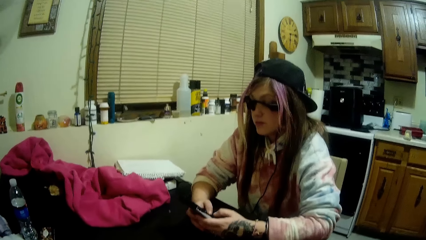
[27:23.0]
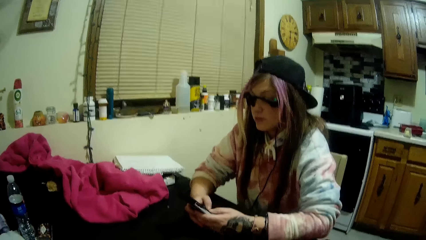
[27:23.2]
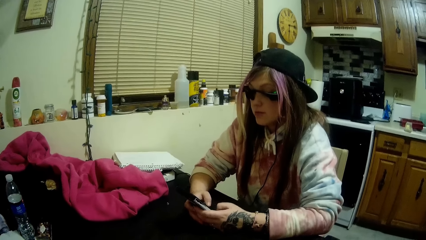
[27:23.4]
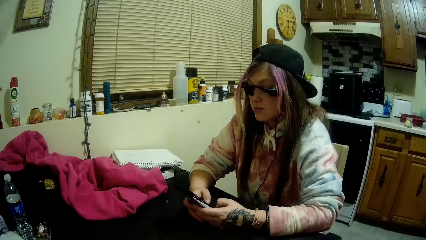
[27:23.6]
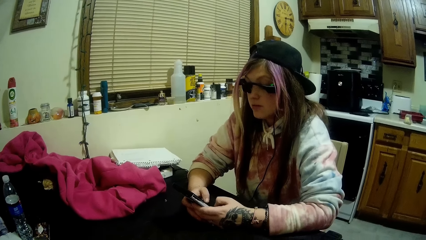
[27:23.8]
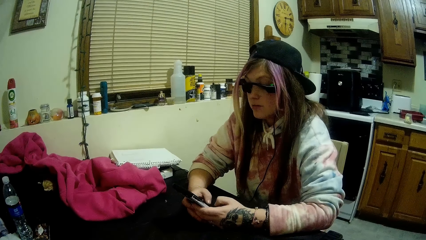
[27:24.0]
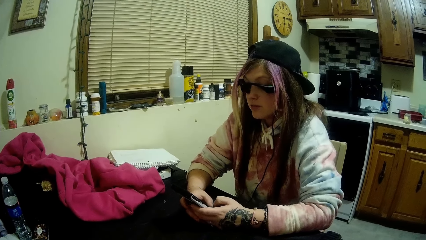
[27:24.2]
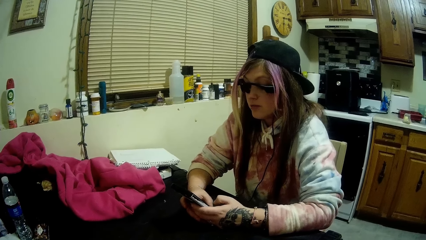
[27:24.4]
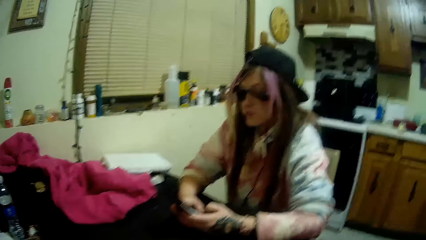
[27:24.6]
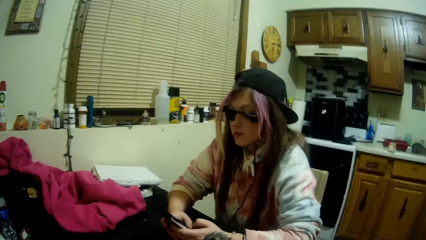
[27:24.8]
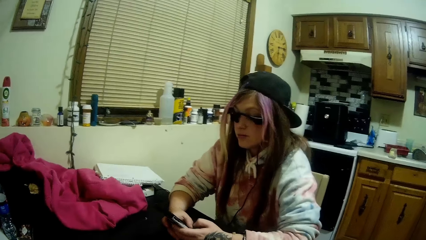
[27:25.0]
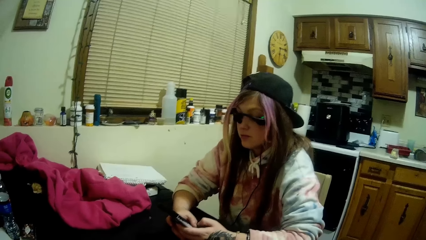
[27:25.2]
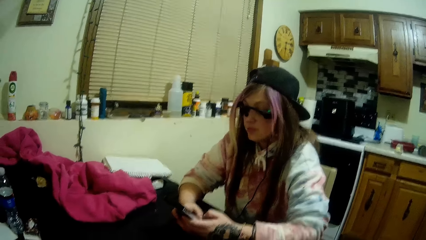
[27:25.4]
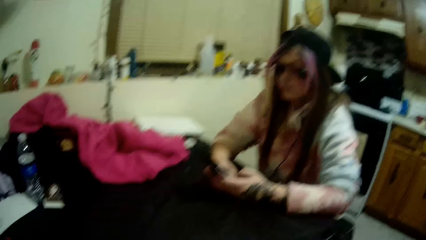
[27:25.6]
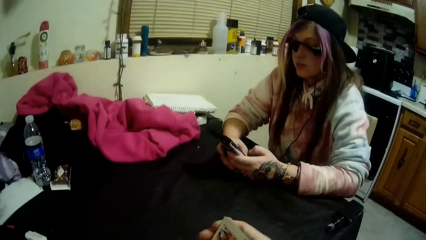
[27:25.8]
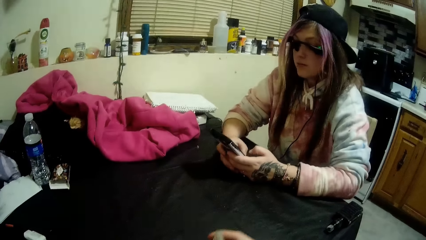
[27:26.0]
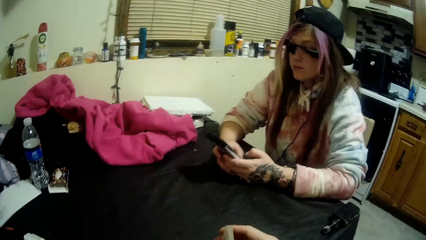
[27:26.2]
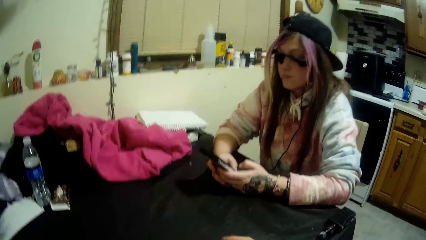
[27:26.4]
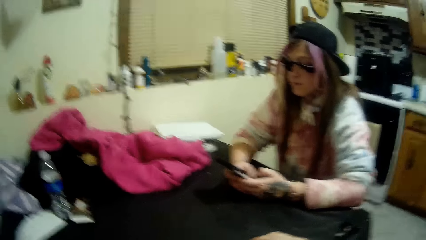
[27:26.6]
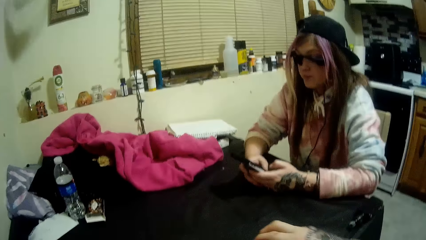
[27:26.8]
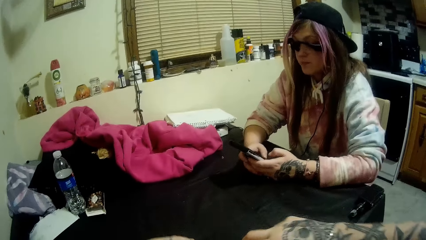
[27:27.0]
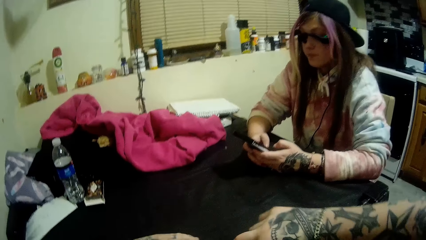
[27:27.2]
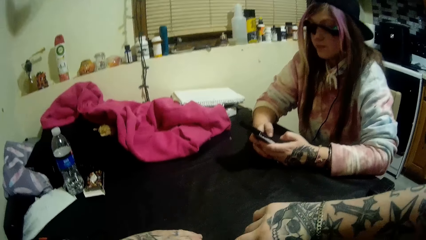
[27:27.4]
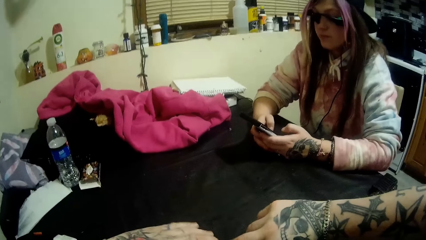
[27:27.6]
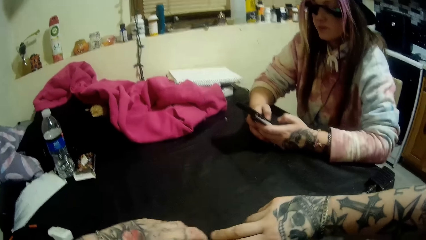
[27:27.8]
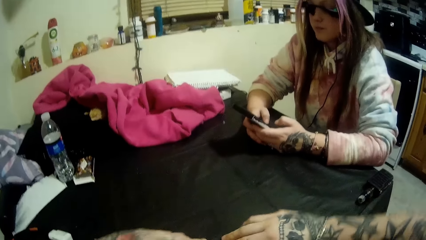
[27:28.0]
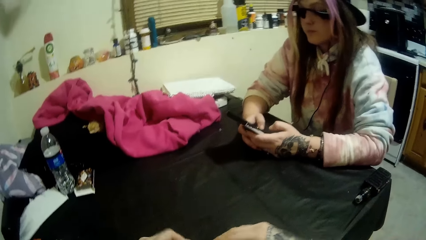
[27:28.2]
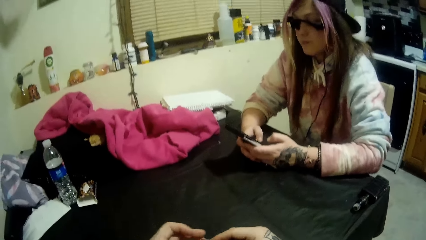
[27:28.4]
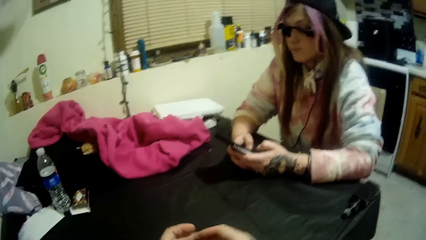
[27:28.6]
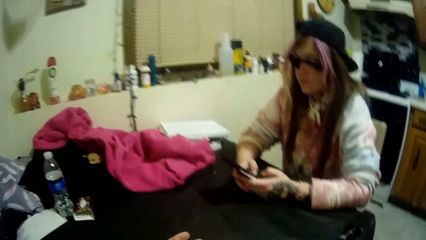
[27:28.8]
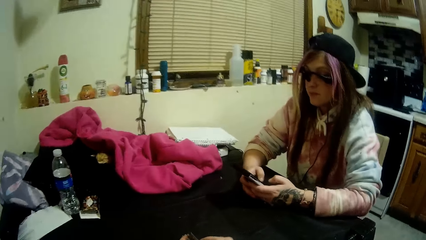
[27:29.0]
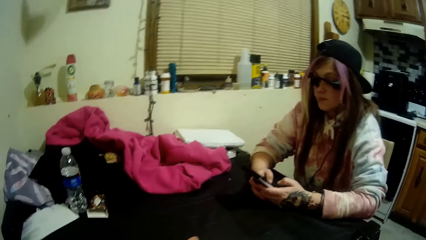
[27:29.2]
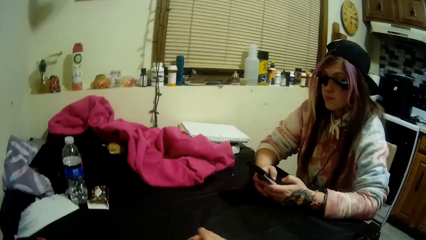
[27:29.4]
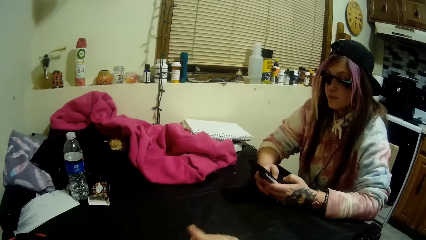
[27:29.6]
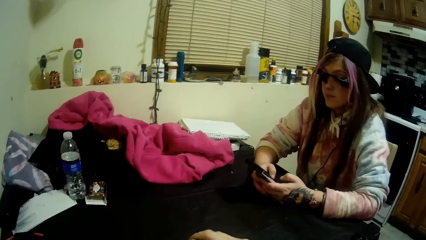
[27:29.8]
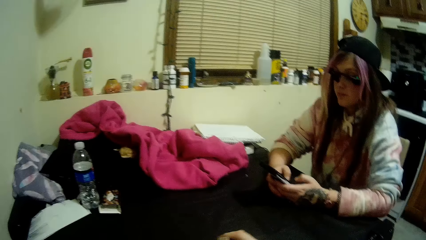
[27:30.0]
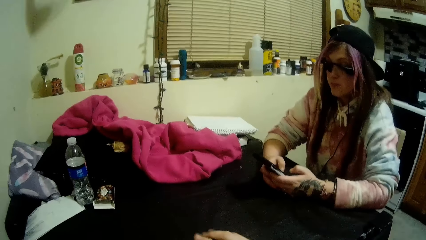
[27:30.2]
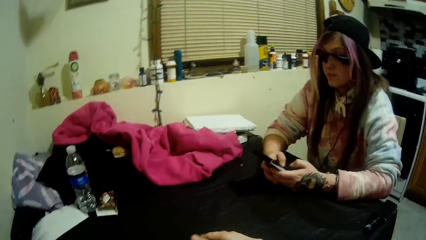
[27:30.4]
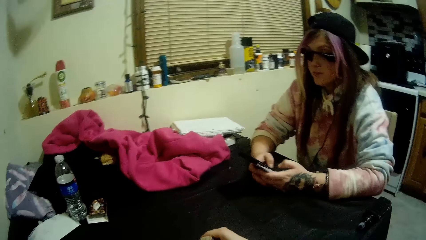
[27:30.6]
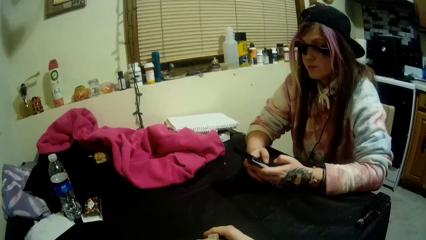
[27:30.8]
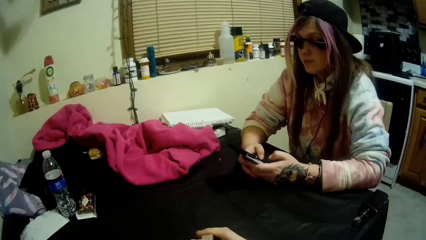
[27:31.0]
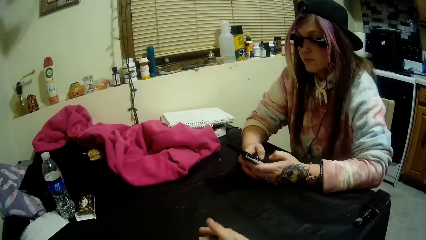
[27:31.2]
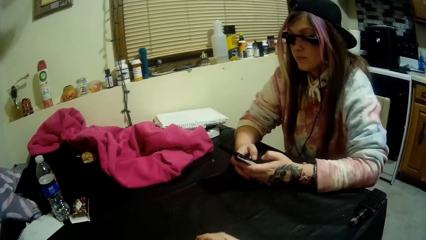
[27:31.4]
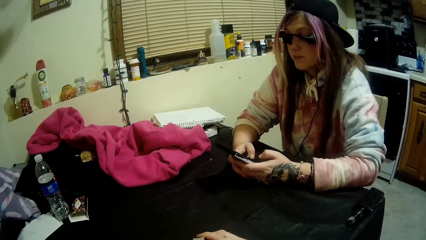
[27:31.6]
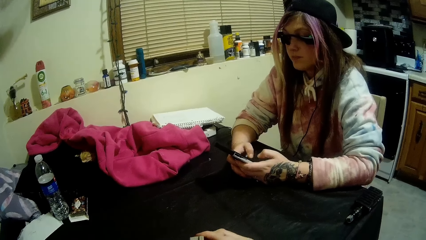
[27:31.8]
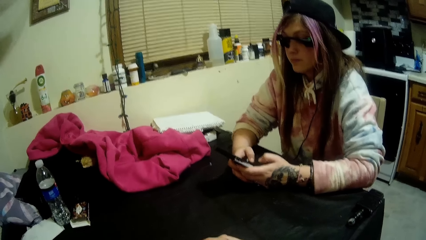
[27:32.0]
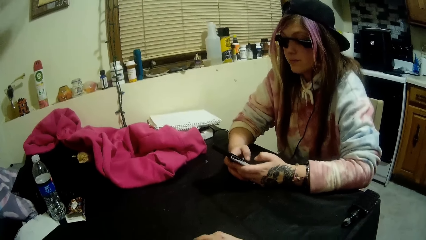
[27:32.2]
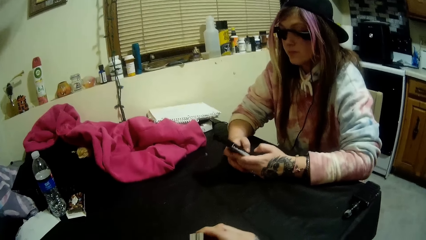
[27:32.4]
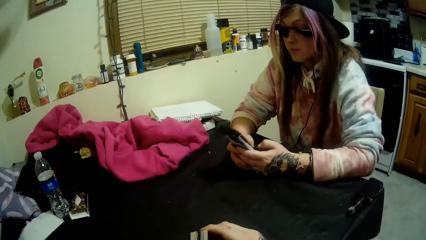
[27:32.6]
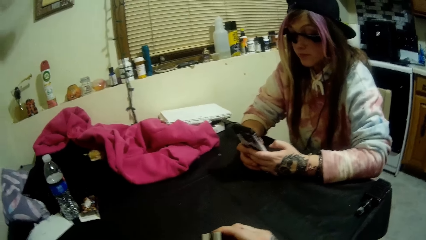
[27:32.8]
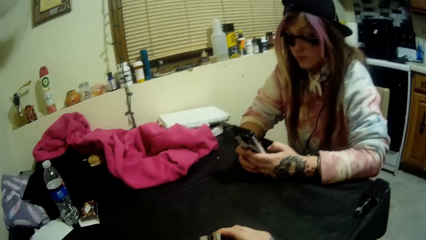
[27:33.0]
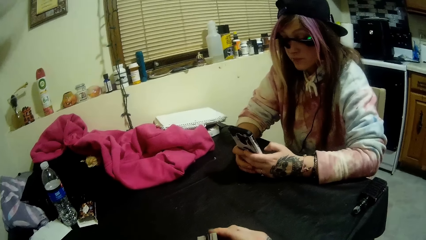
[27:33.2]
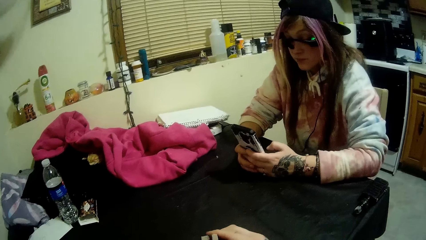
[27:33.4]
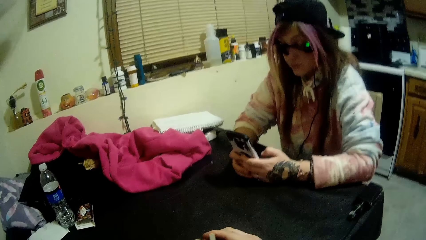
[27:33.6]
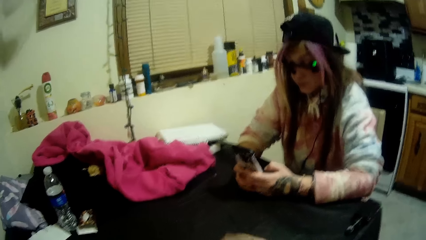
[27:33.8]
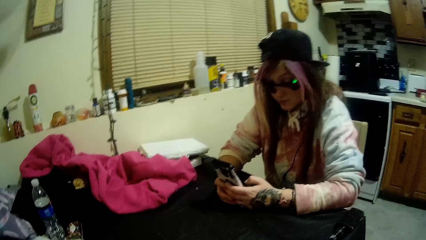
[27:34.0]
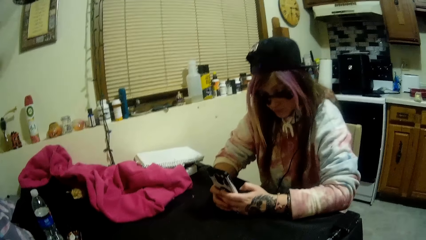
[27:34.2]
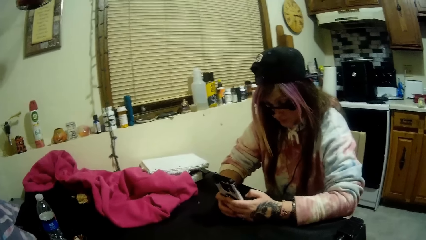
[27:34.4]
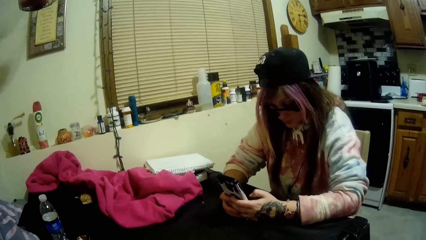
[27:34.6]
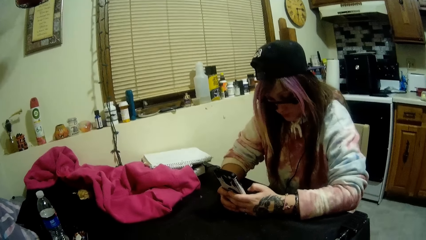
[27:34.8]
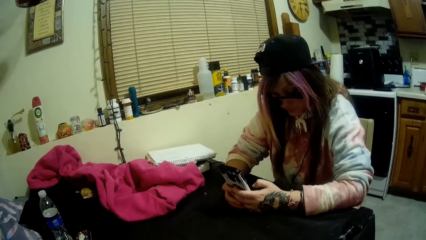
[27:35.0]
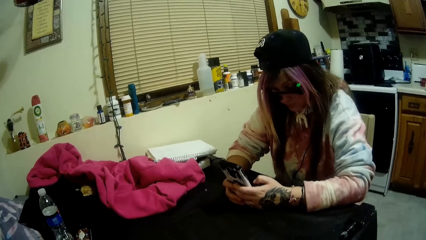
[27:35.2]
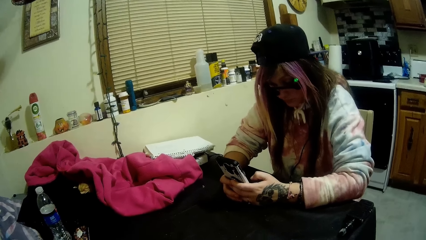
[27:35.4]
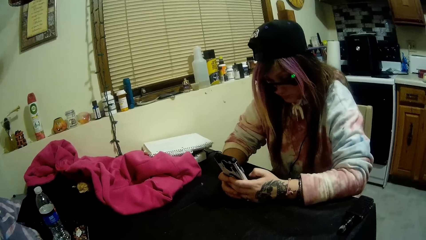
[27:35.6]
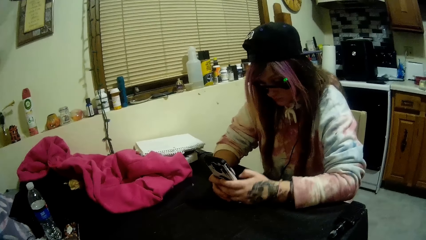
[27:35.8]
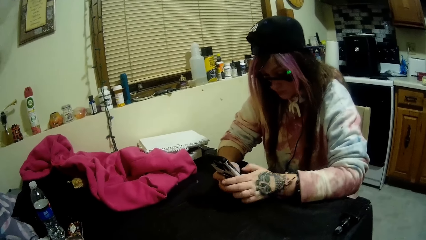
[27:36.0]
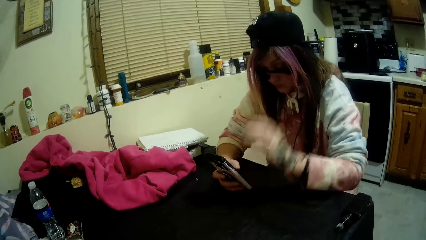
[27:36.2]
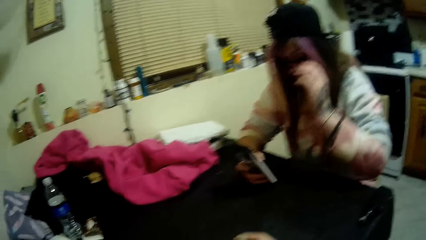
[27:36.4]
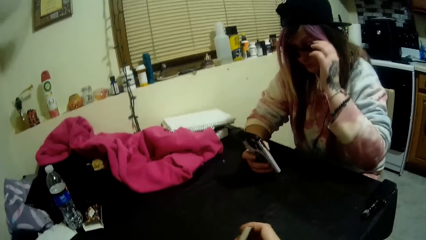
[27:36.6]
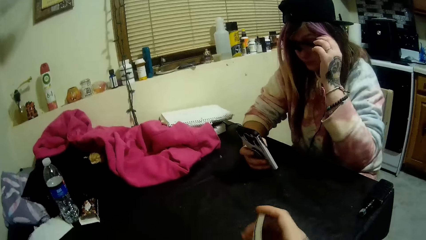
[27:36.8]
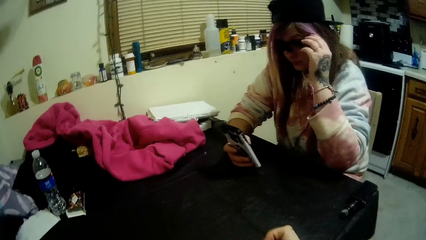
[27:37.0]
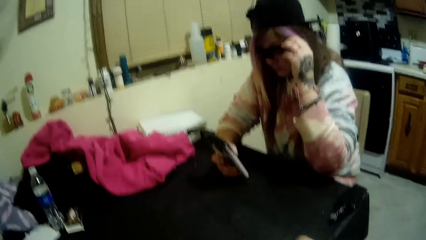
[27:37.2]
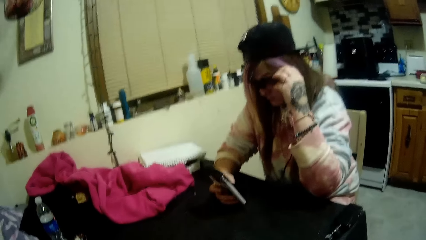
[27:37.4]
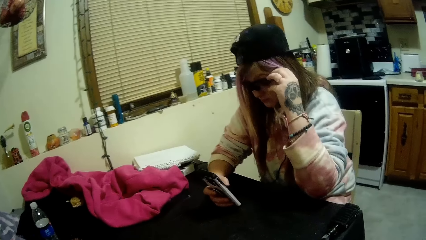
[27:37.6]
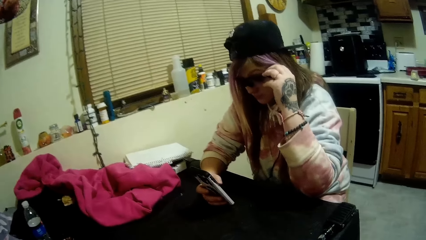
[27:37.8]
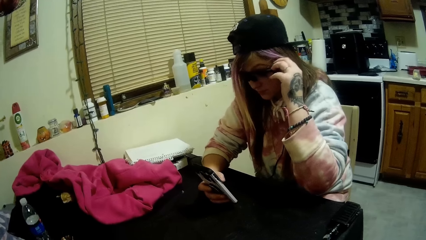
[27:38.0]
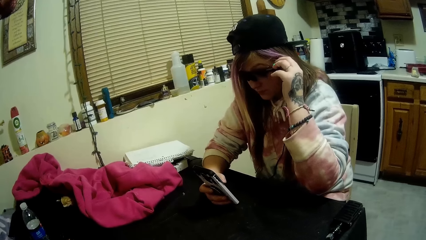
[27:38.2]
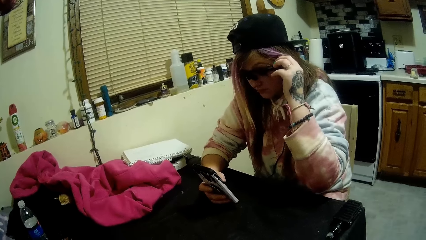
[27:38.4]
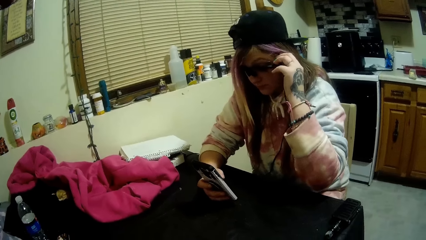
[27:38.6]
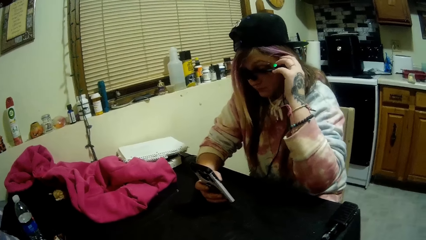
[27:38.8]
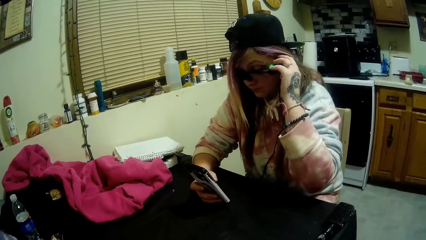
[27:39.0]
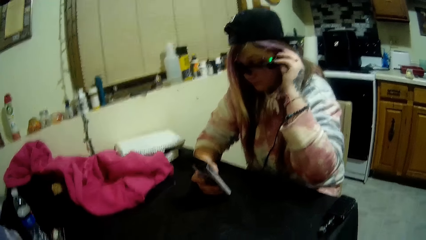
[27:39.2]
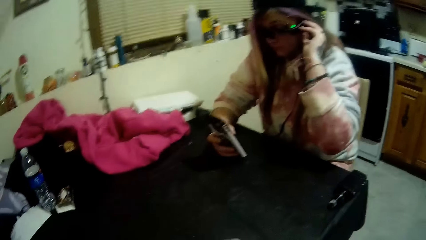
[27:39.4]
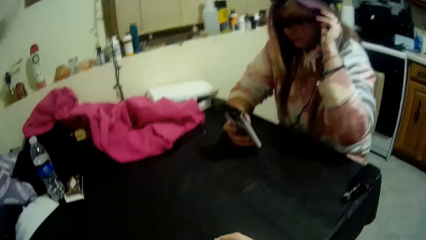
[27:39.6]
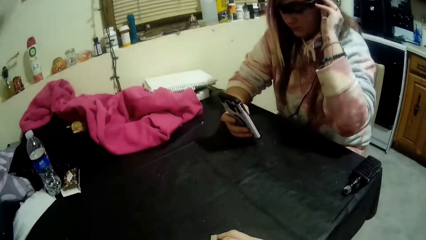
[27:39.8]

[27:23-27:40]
A lady uses her phone. The camera wearer shuffles the cards. The lady adjusts her glasses with her right hand.
